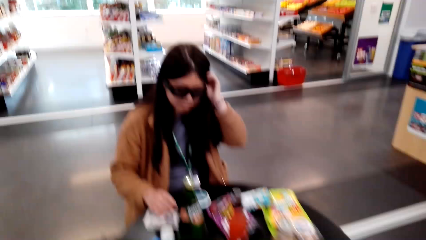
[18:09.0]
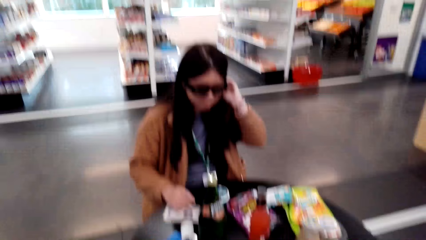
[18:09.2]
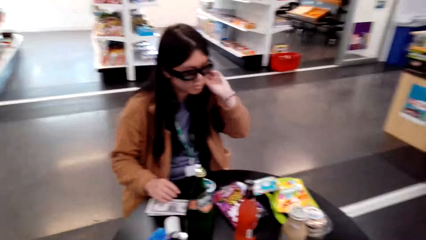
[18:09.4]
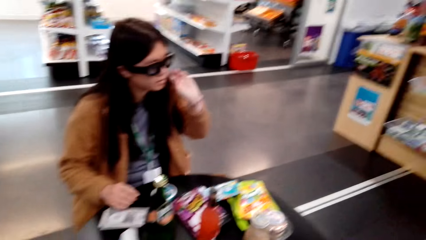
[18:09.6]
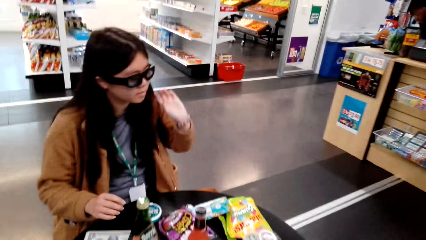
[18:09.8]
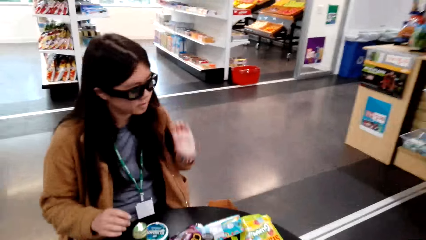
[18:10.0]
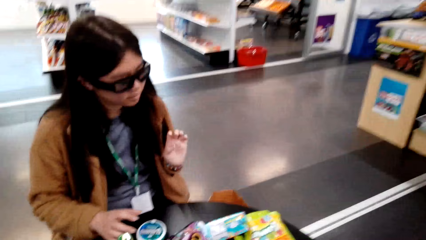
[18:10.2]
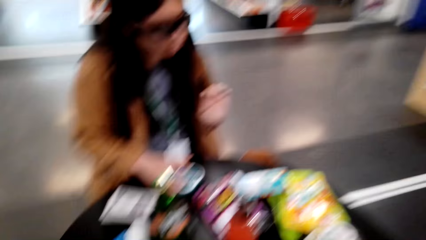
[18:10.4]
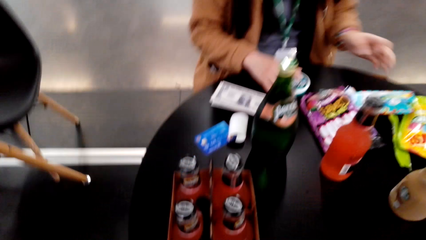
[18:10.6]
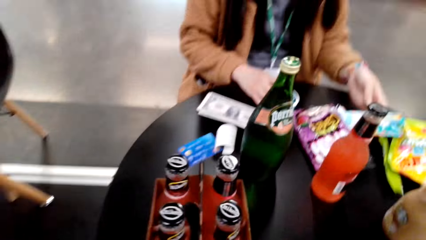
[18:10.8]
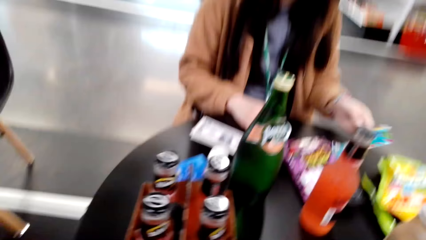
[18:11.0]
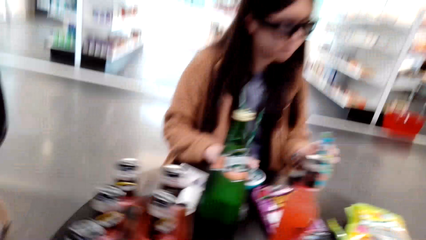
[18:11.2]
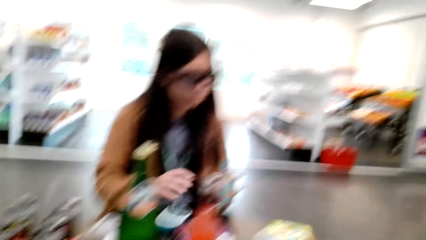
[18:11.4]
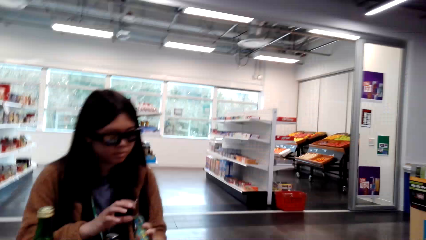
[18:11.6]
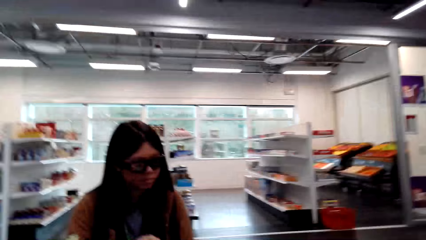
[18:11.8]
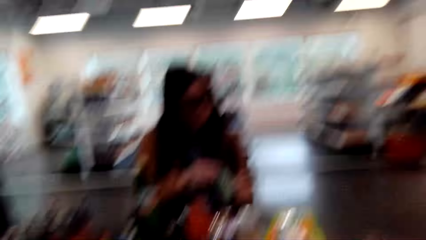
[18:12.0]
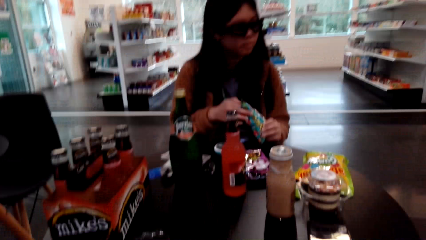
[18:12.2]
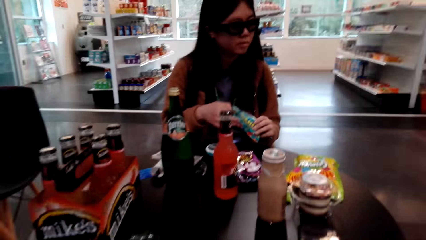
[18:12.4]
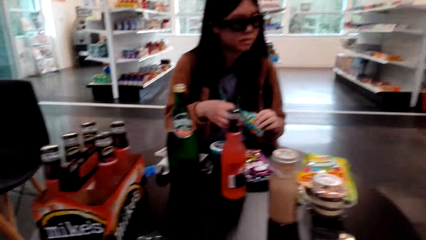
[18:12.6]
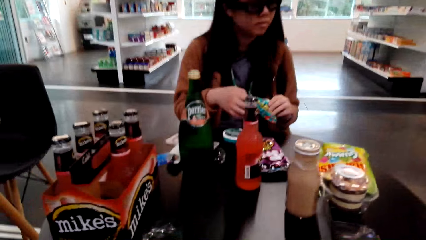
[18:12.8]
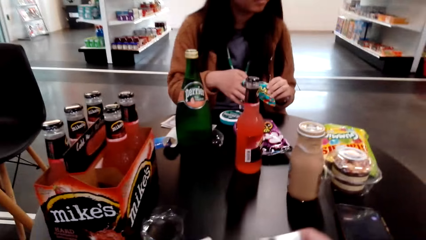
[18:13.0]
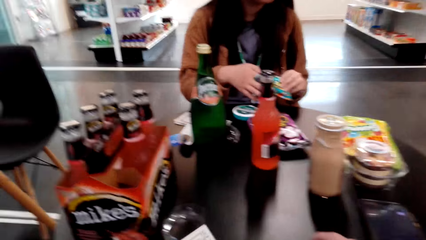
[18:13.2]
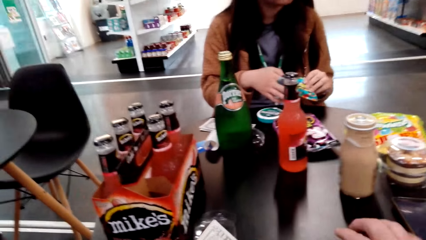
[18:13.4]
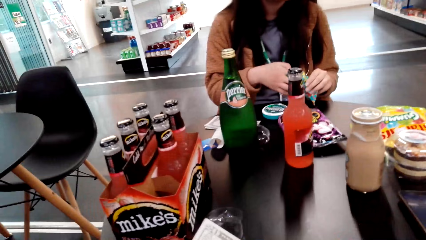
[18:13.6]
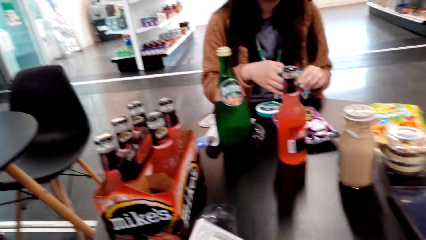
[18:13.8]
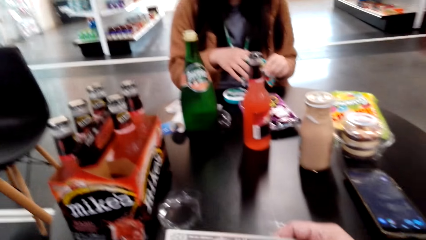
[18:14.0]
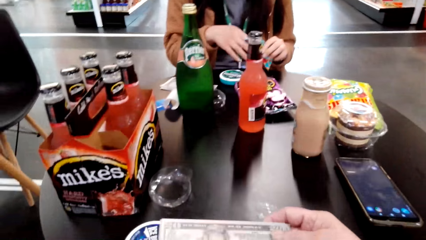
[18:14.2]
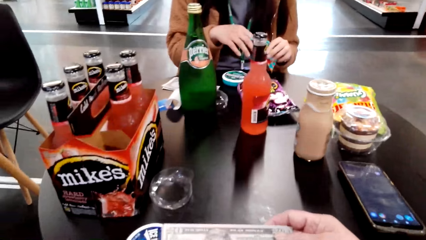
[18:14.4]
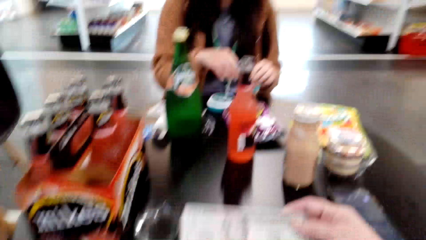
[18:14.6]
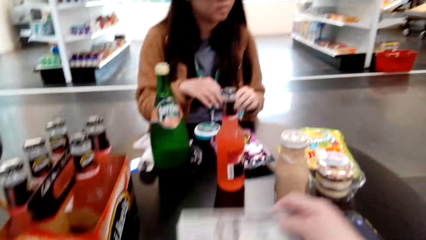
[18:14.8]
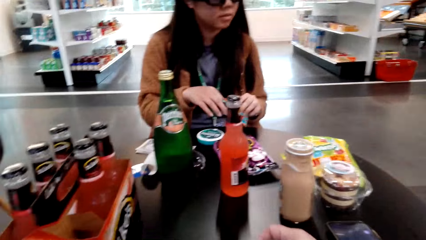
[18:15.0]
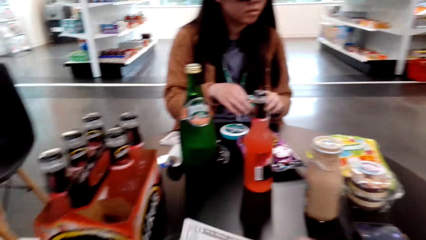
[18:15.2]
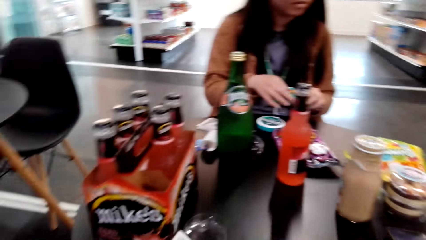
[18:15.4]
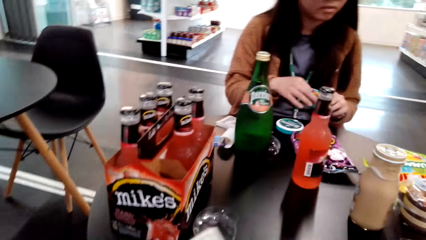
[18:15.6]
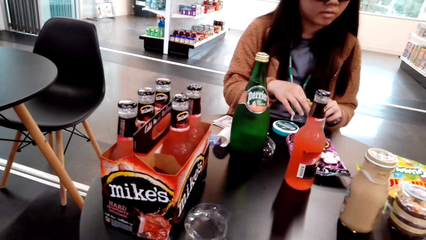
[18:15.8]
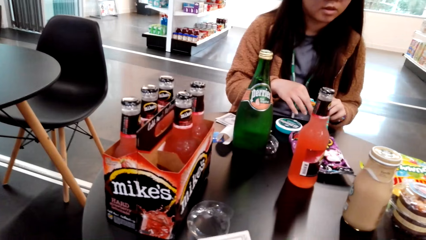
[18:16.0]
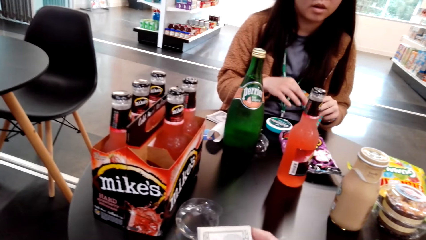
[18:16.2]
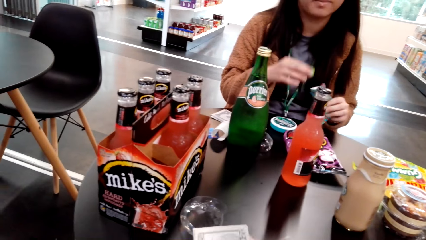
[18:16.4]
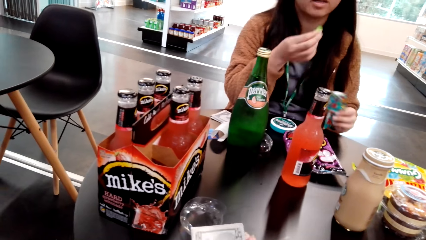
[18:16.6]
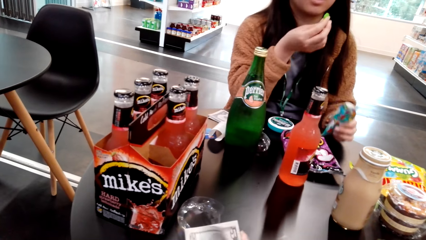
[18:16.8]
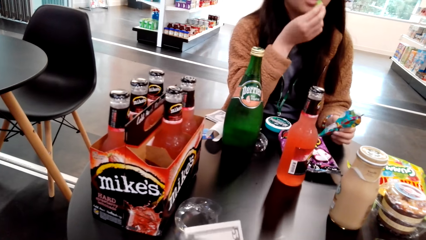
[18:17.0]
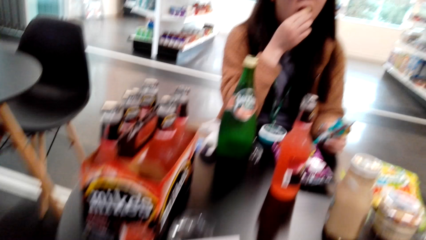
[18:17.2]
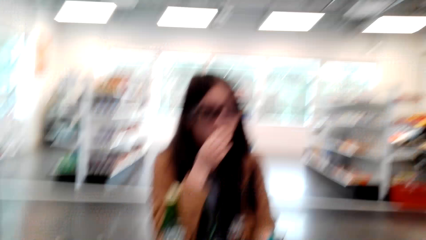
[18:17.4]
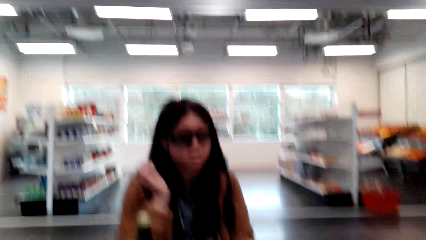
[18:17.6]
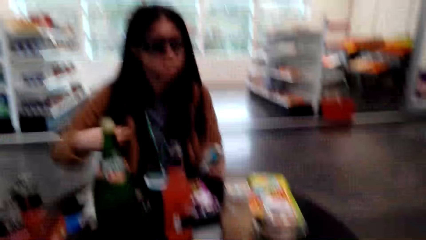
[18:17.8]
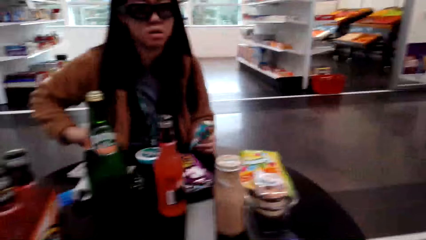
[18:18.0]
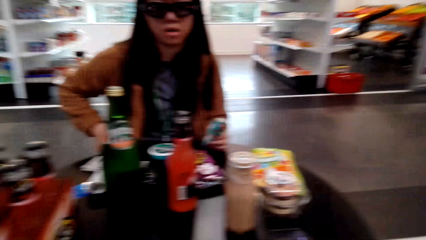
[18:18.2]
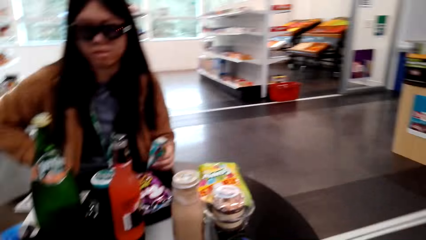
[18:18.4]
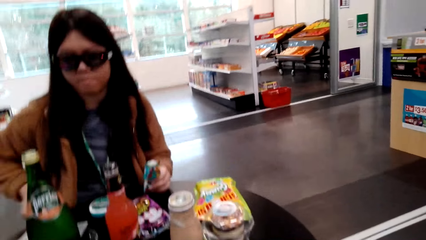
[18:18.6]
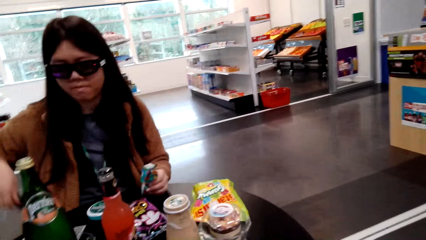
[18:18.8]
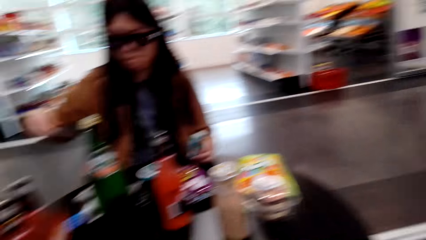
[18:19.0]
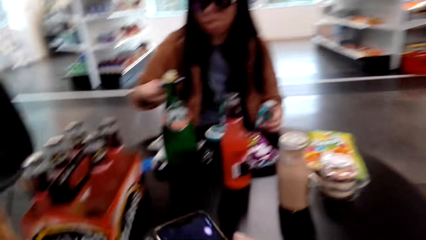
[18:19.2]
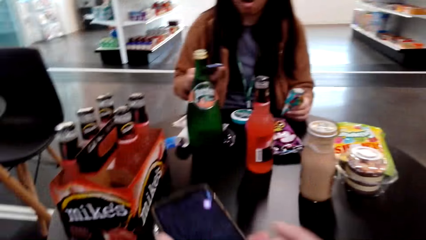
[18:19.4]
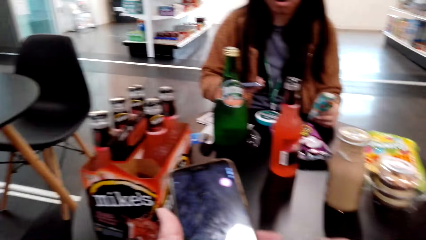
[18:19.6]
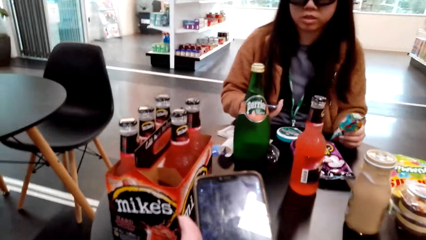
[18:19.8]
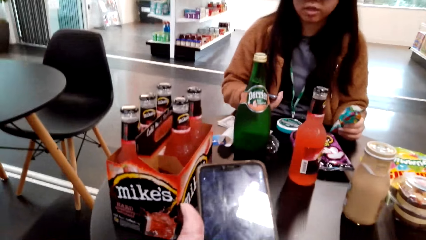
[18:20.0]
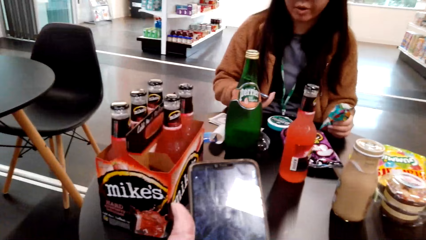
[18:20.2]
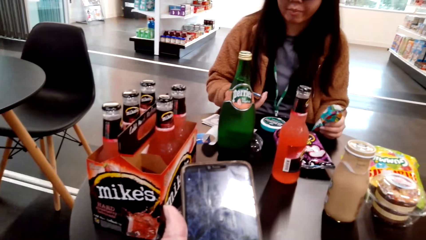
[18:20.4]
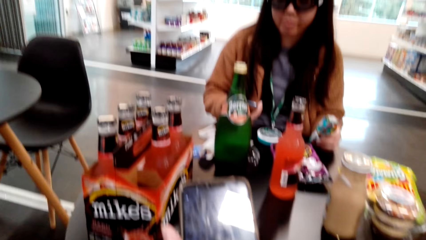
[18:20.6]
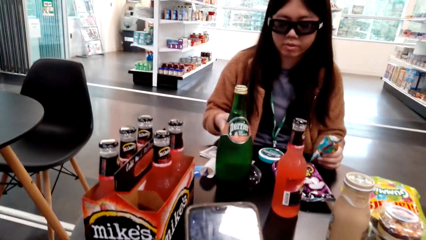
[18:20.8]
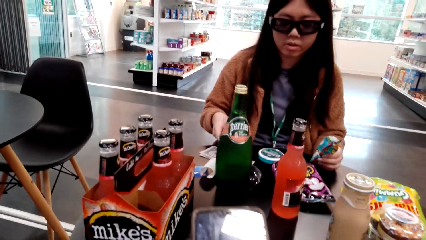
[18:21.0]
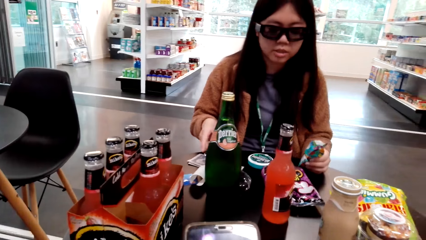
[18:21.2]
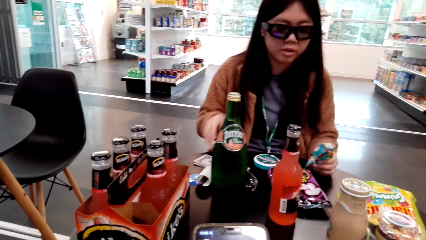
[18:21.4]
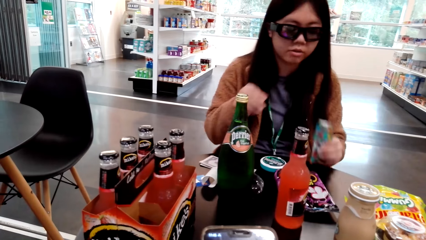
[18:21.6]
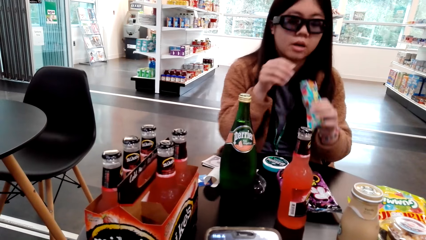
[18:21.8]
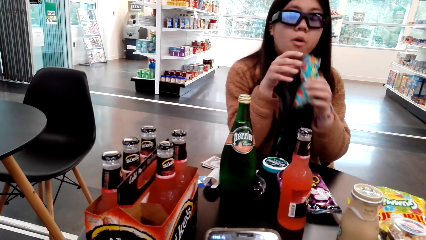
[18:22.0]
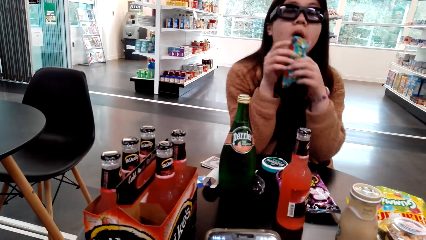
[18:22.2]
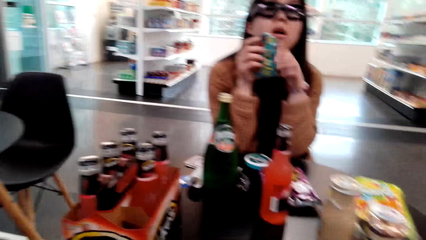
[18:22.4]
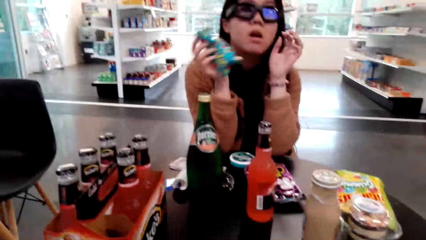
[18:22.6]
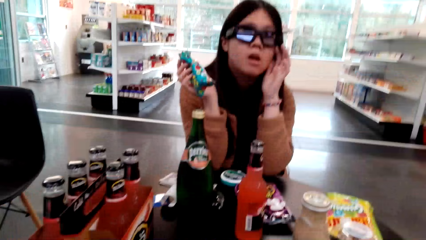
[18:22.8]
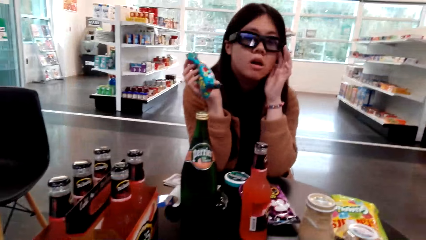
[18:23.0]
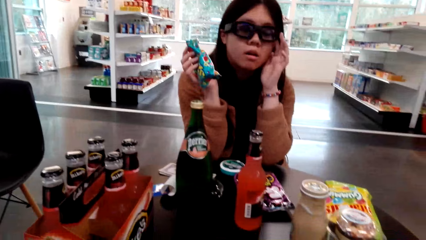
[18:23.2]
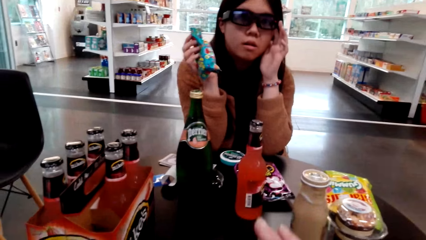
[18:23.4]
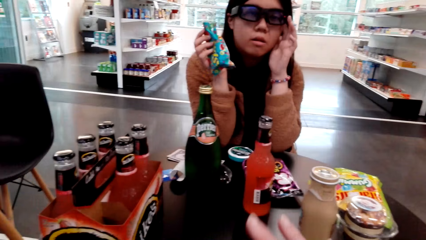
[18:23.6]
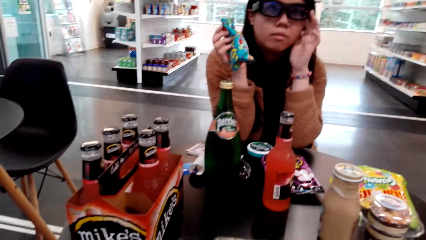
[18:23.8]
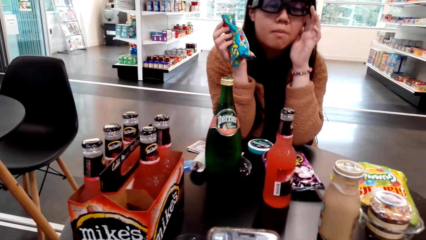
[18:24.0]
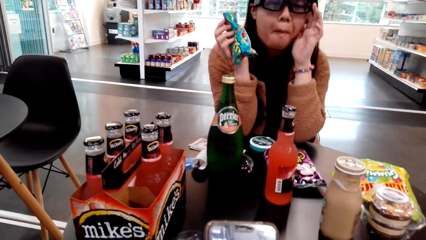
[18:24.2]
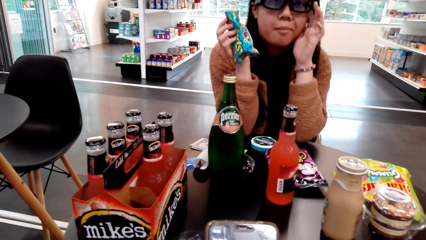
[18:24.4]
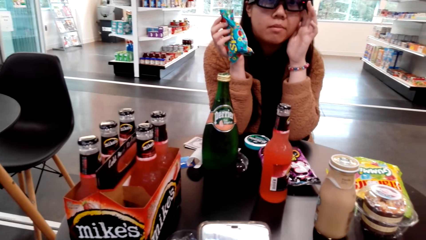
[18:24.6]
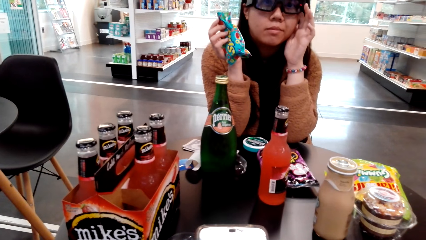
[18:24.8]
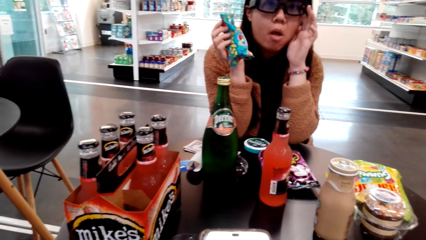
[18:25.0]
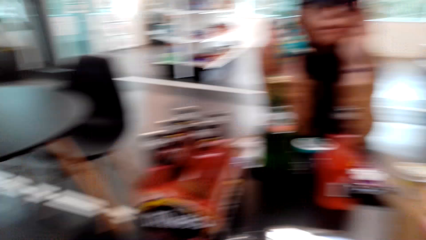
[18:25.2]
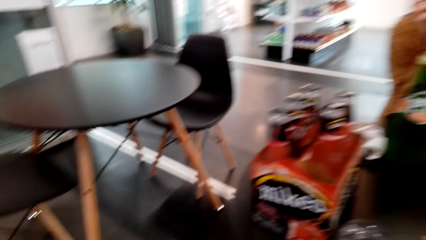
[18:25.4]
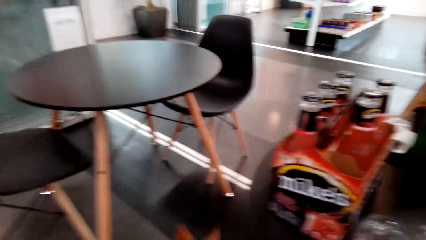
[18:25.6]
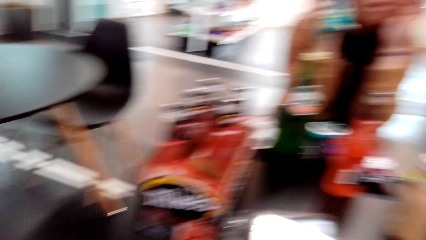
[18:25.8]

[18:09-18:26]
The camera wearer looks around. They talk with a lady. The lady holds a candy package. The camera wearer laughs. Another lady eats candy. The camera wearer talks with the other lady. They breathe heavily. The other lady holds the phone. The camera wearer talks with the other lady and holds a phone. They look at her phone. The other lady eats candy. The camera wearer talks with the other lady. The other lady speaks to the camera wearer. The other lady holds the candy package. The camera wearer talks with the other lady.
